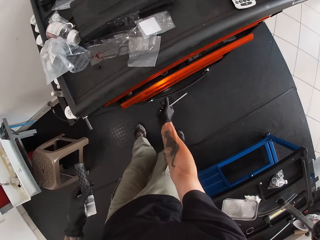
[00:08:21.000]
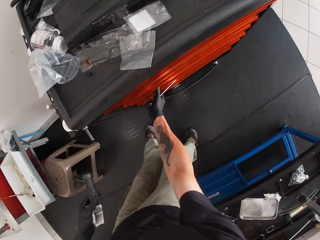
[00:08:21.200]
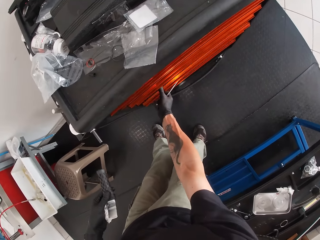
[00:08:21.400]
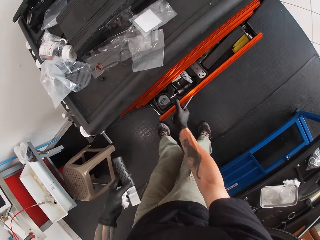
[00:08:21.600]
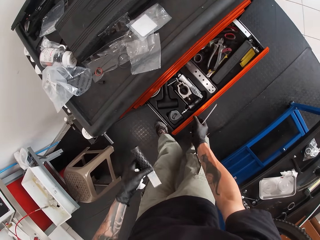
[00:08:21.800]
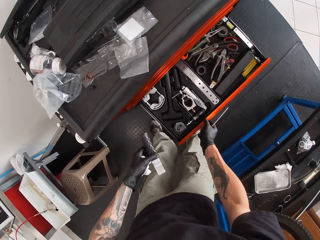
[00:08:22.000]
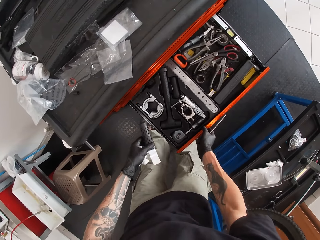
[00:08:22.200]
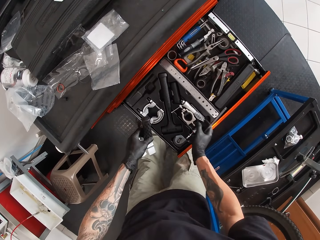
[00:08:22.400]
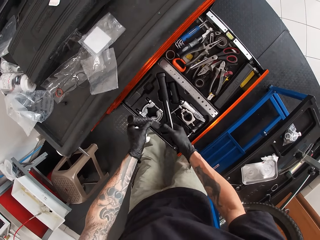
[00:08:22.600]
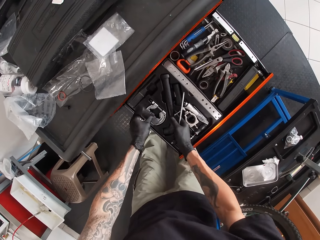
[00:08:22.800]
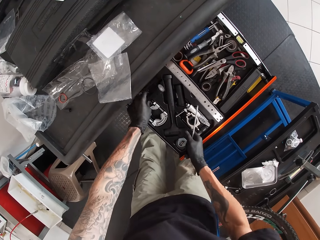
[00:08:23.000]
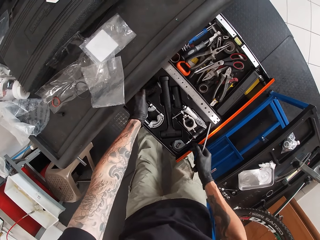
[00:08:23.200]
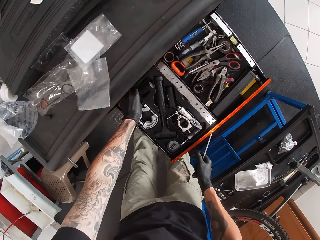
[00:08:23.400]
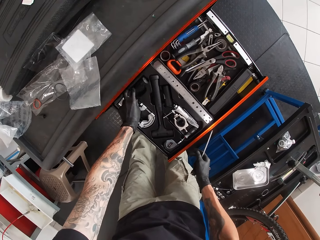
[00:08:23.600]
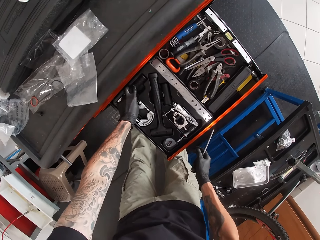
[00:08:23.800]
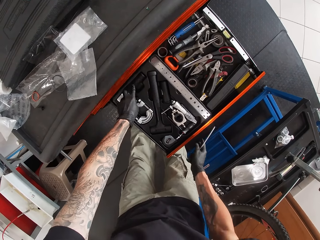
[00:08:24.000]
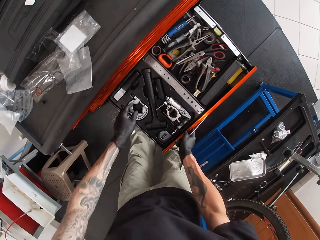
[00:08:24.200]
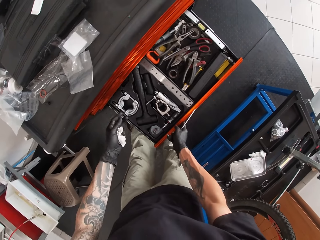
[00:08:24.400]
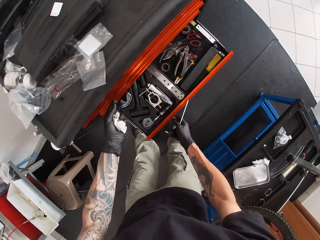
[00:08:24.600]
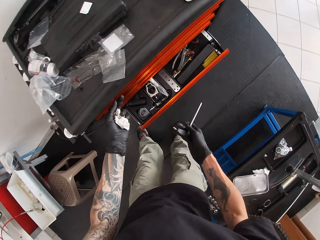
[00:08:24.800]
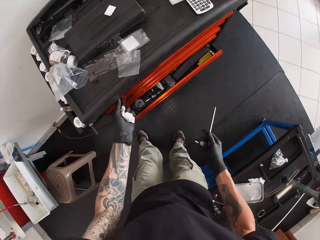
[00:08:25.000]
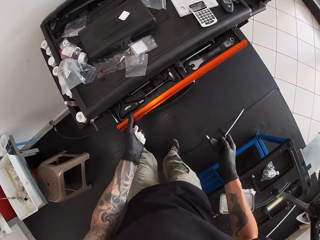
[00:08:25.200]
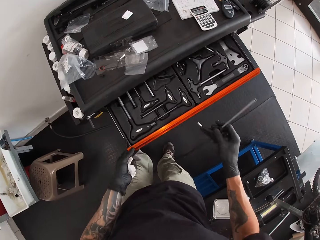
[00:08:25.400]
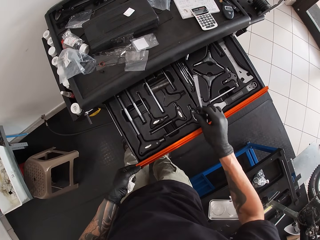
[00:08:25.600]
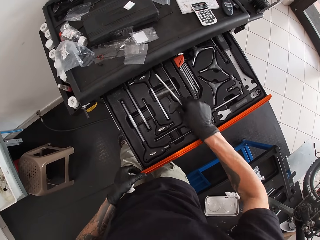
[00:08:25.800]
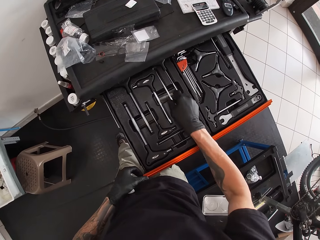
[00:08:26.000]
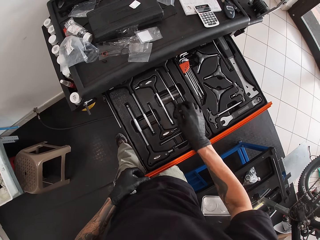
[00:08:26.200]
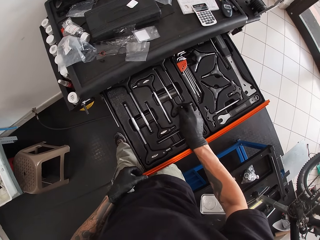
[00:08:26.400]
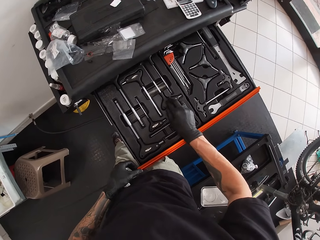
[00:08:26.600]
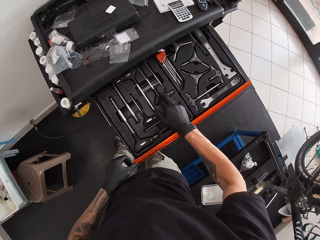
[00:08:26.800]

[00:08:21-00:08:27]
The camera wearer opens the chest of the drawer with his right hand. He tucks the chisel in the rack in the chest of the drawer with his left hand. He closes the chest of the drawer with his right hand. He opens another chest of the drawer with his left hand. He tucks the l-shaped screwdriver in the rack in the chest of the drawer with his right hand.

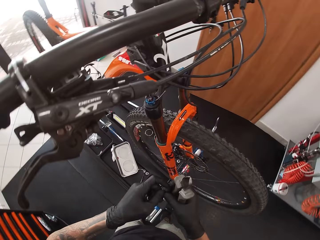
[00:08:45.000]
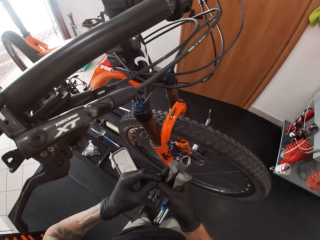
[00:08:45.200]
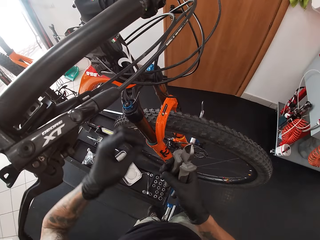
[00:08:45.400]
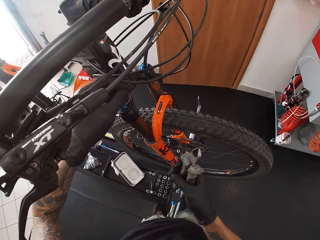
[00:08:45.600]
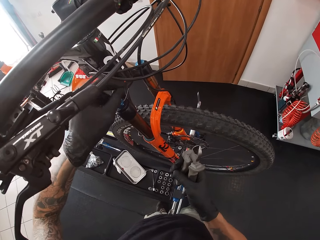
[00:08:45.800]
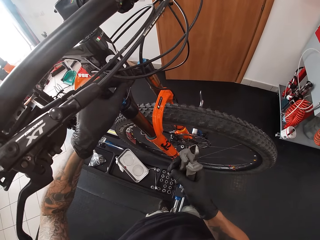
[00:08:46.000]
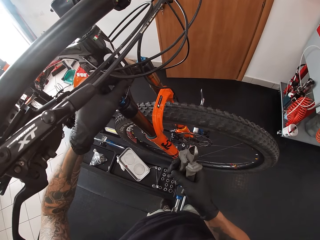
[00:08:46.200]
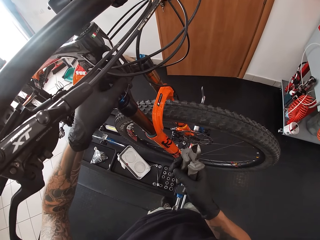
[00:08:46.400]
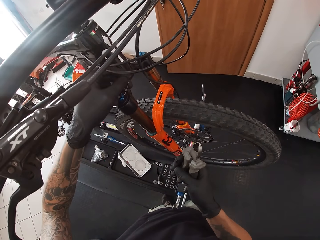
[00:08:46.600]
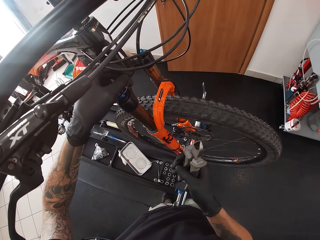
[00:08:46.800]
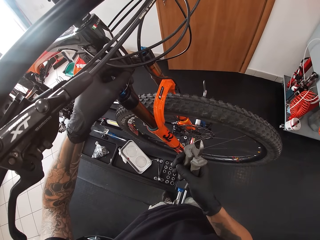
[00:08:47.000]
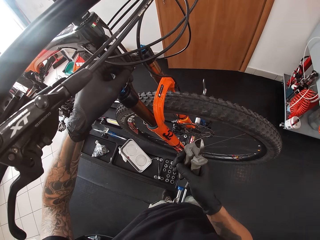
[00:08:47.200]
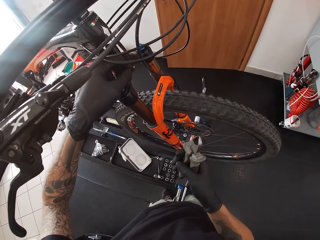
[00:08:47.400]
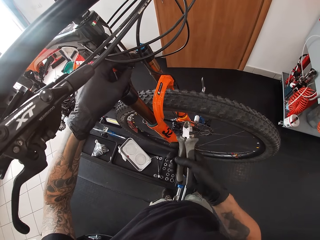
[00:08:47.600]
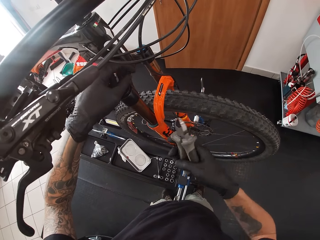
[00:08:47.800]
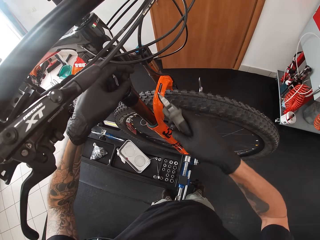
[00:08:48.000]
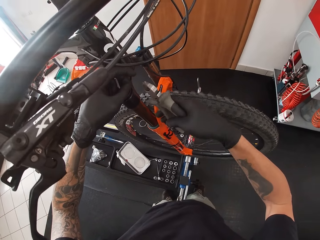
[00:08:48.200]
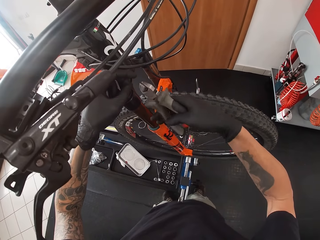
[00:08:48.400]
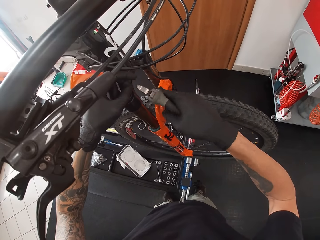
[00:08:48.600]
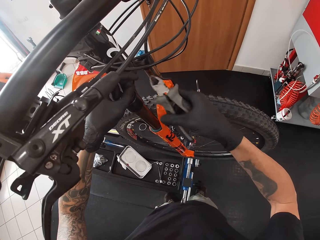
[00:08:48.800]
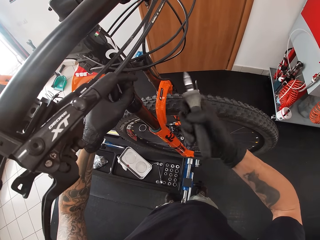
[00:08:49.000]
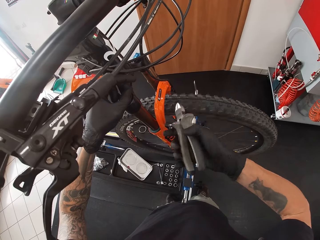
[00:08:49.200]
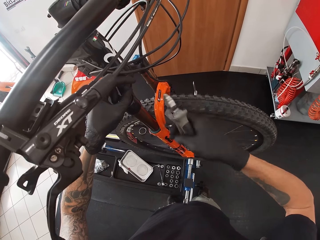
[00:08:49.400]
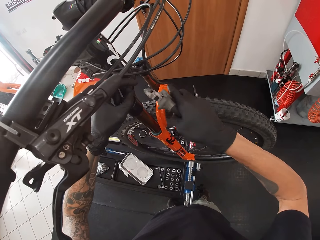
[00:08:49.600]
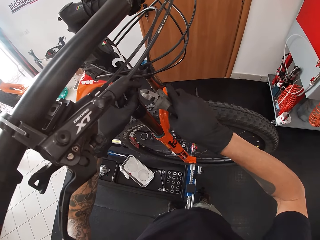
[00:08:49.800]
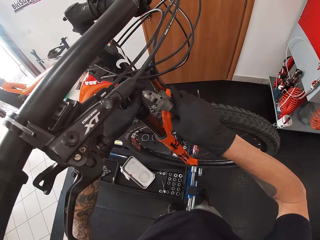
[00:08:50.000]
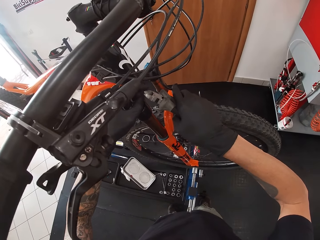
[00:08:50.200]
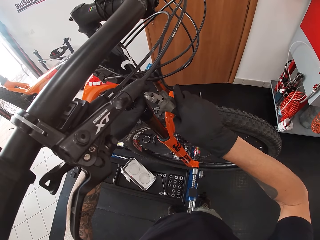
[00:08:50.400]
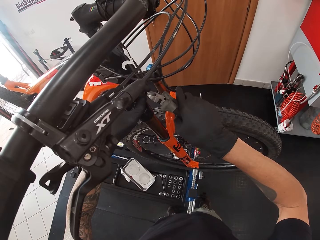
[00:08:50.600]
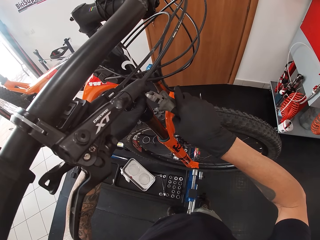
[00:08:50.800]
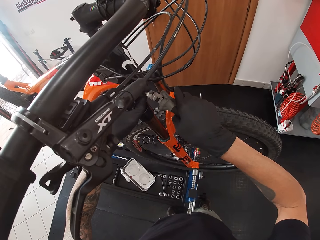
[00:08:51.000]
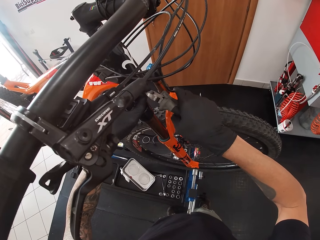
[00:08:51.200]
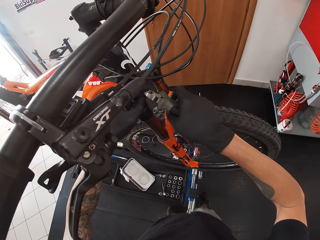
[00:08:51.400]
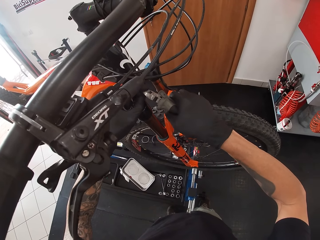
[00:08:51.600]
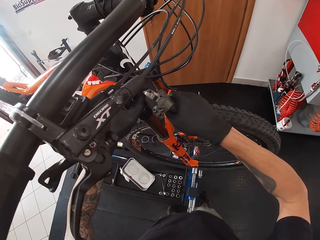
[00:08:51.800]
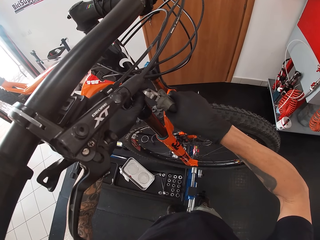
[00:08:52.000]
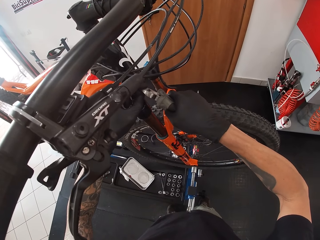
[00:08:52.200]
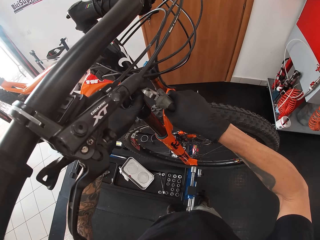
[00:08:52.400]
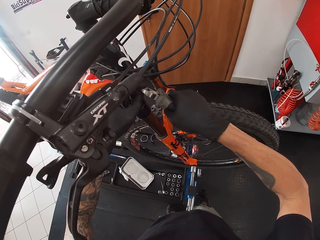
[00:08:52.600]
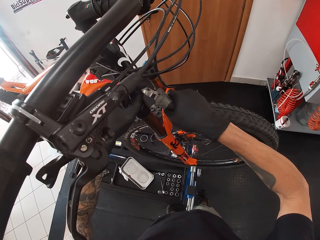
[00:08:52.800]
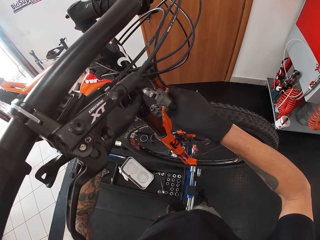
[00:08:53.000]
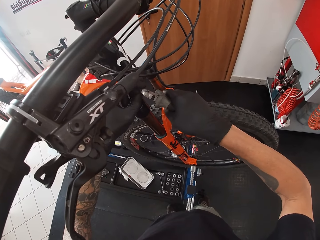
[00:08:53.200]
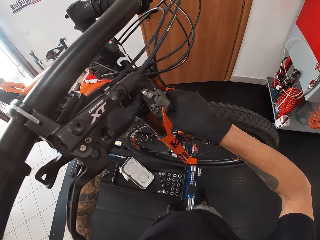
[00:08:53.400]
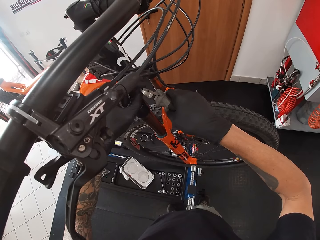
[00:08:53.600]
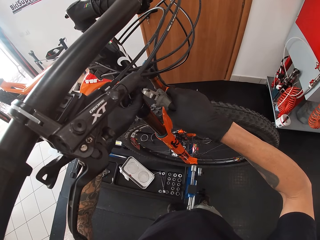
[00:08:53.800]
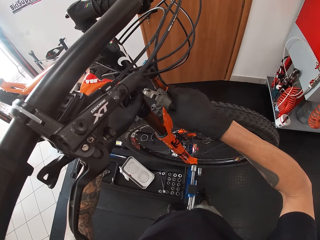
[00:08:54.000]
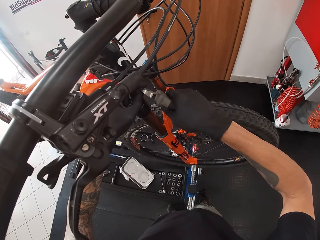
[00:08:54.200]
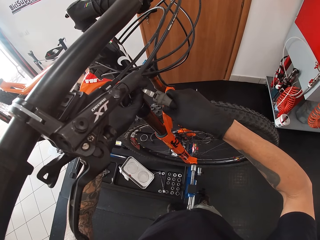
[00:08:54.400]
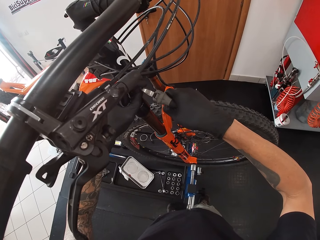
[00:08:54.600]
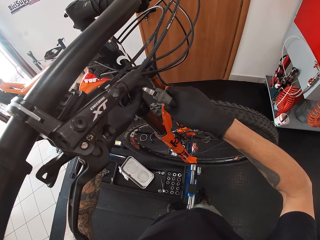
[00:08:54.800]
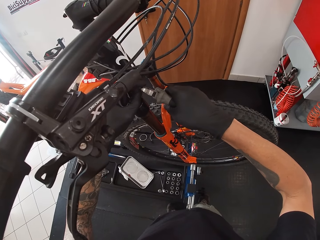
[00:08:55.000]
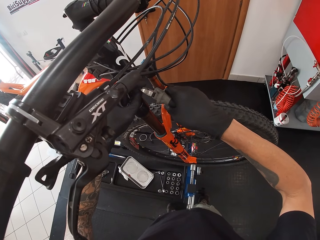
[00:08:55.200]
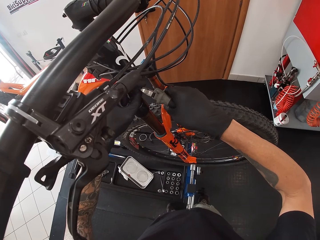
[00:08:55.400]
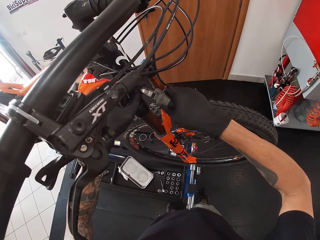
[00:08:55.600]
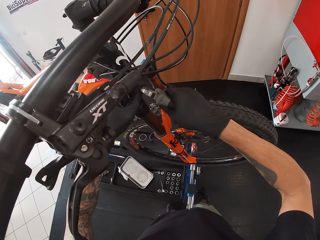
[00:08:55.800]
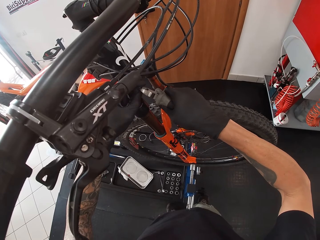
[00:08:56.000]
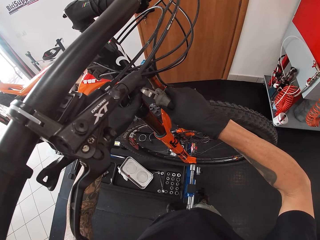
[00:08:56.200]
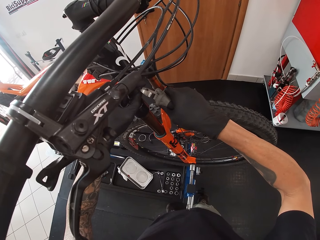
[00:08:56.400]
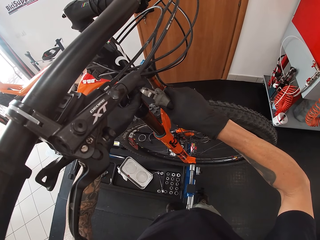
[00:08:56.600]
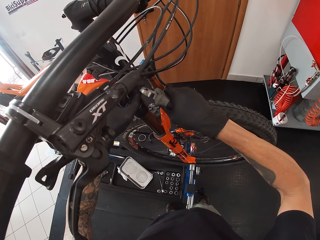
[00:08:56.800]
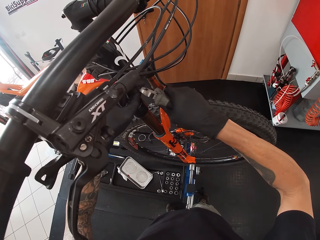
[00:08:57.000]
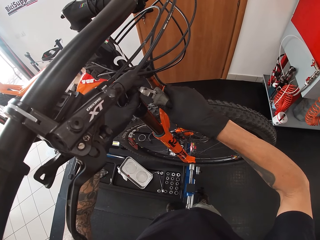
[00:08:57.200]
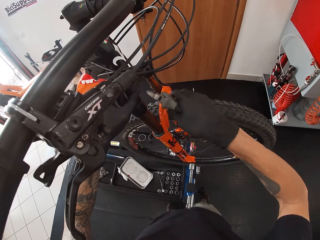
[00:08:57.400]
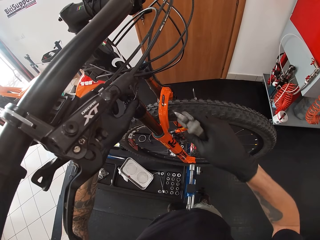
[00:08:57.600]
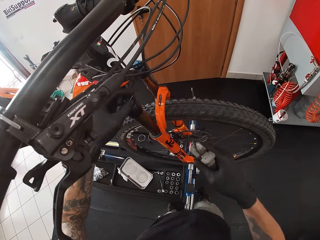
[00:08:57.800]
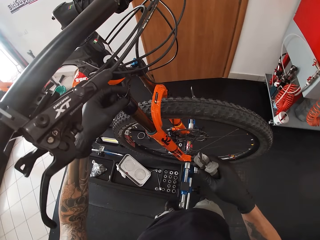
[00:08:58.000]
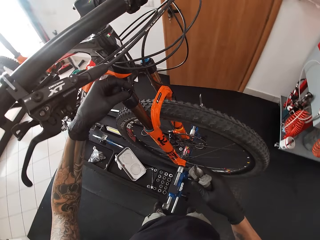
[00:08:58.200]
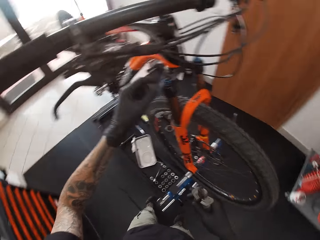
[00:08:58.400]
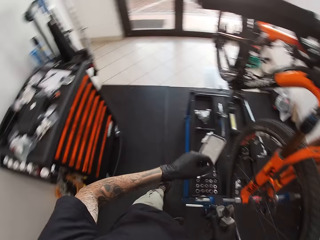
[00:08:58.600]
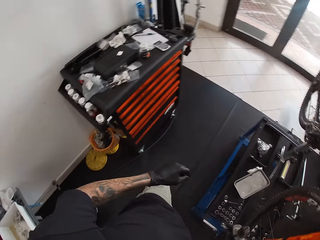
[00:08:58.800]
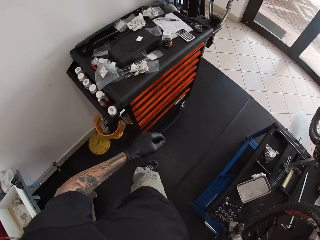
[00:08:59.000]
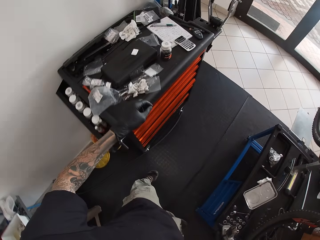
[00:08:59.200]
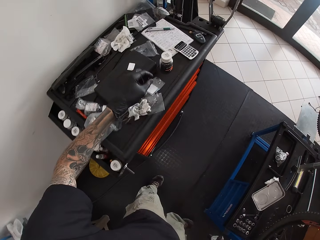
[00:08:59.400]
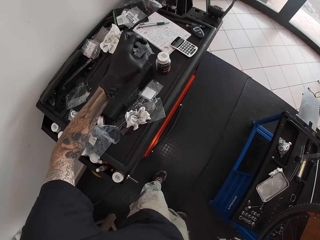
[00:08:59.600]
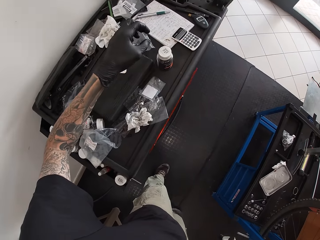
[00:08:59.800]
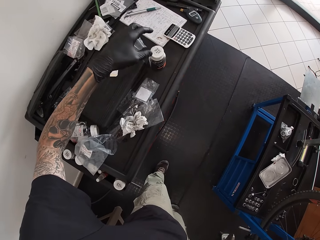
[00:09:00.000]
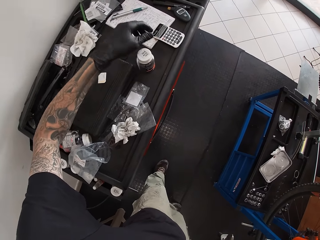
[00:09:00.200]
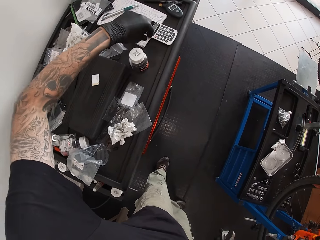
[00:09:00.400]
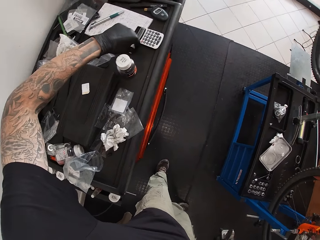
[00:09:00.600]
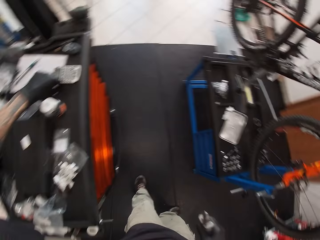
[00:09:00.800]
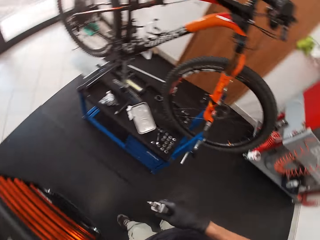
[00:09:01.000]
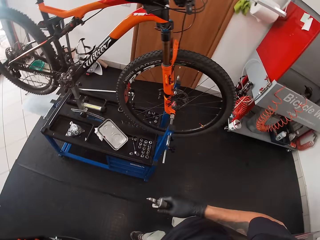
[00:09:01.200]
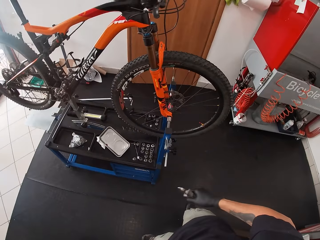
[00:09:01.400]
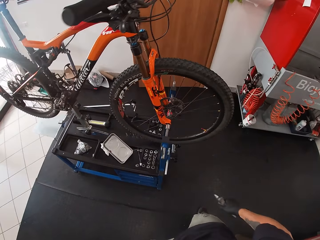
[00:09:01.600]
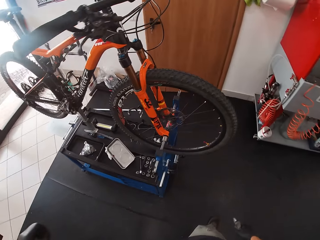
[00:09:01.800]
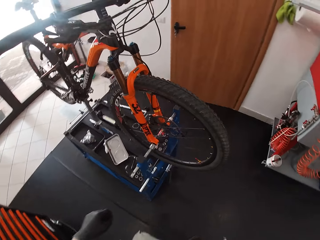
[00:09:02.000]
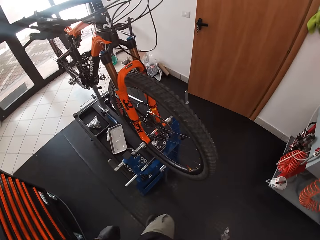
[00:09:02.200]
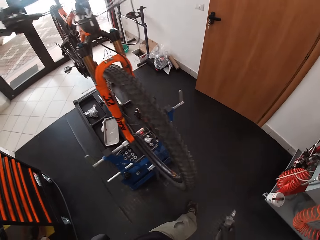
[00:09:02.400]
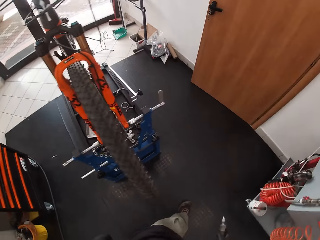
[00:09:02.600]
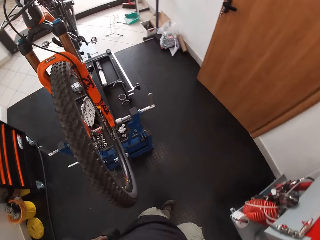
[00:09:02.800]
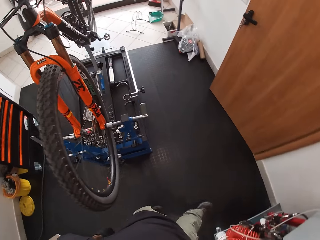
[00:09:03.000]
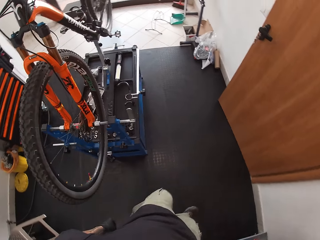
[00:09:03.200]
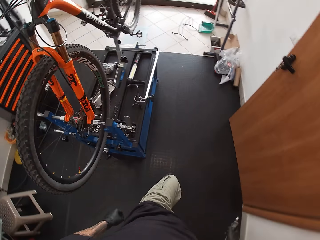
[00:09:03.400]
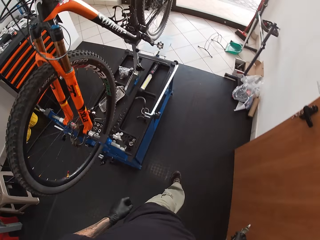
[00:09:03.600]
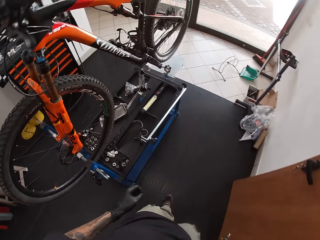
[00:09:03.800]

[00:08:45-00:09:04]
The camera wearer puts a nut in the bicycle steering. He tightens the nut with the plier. He tightens the nut with his left hand. He picks a screw from the top of the drawer with his left hand.
